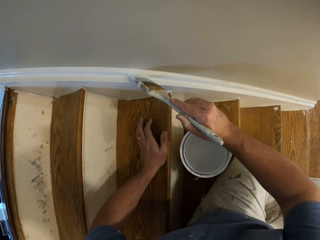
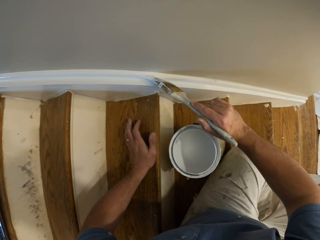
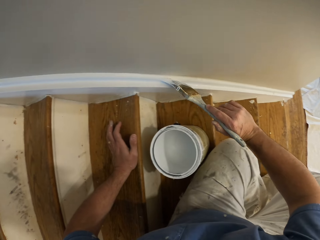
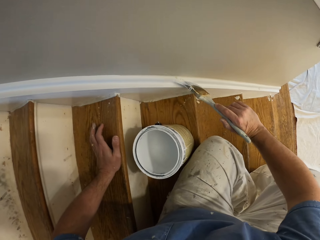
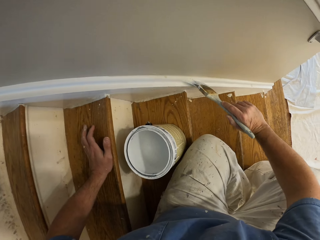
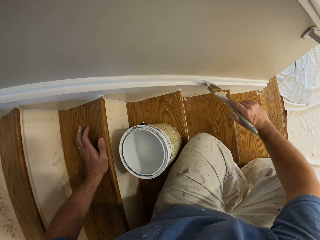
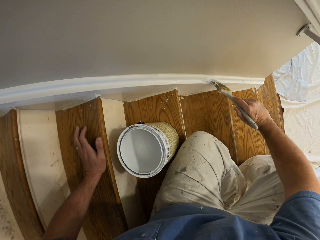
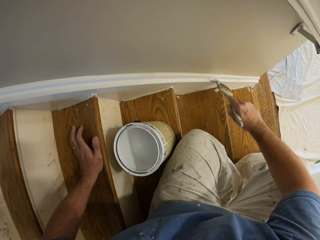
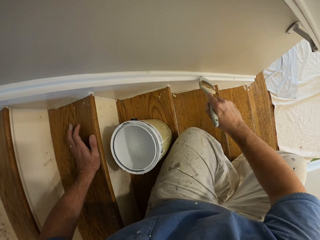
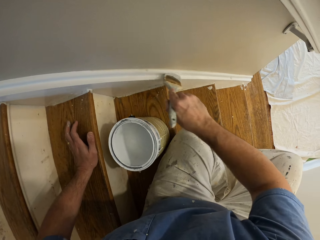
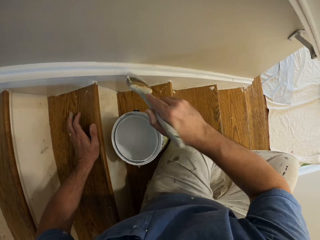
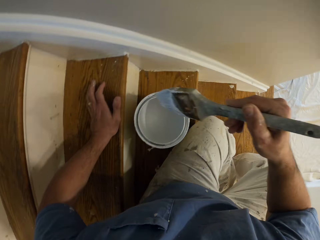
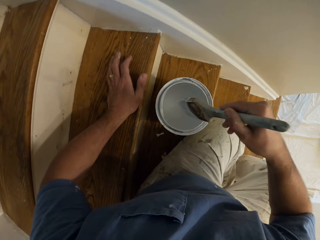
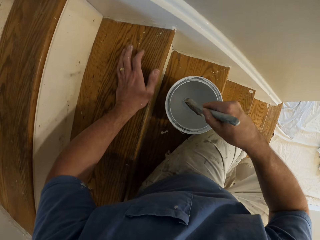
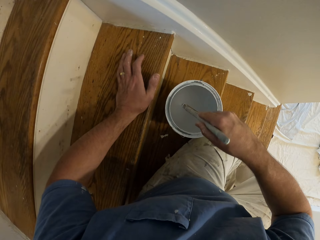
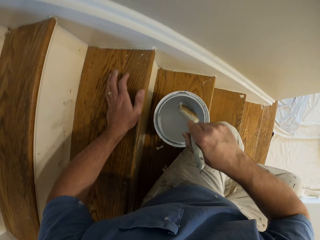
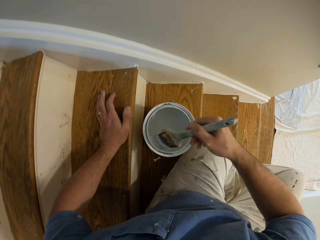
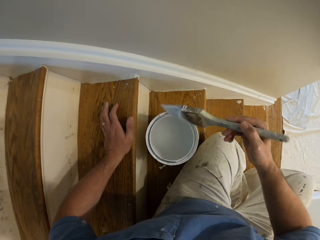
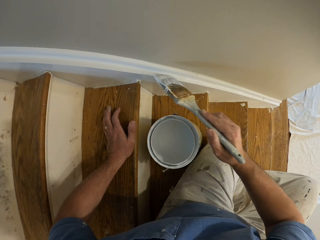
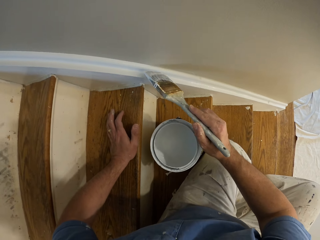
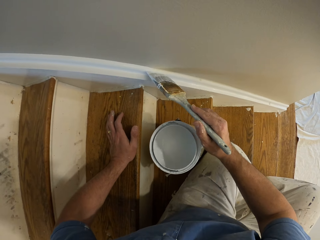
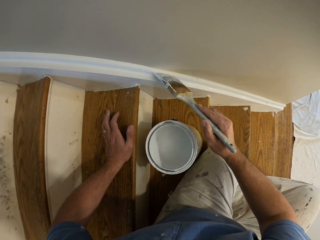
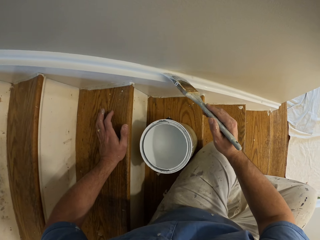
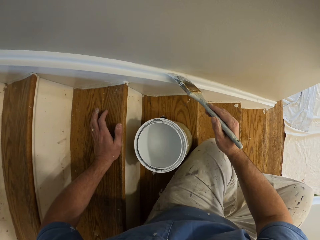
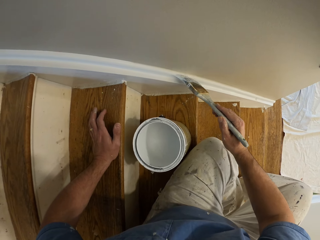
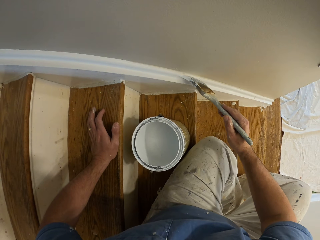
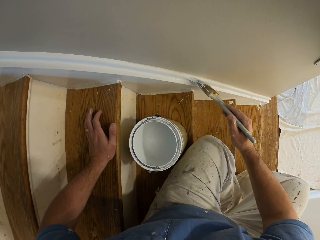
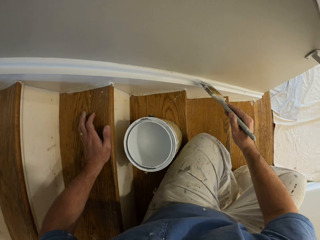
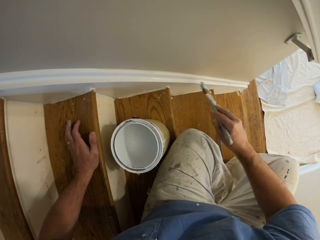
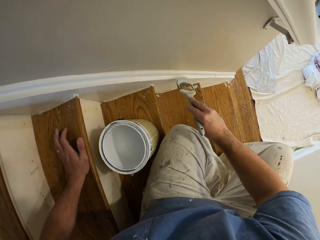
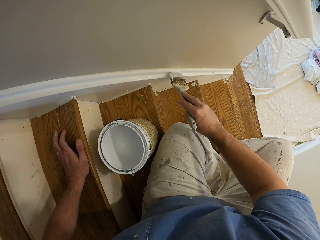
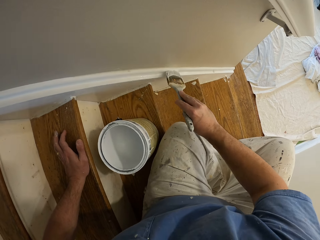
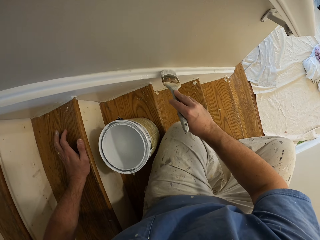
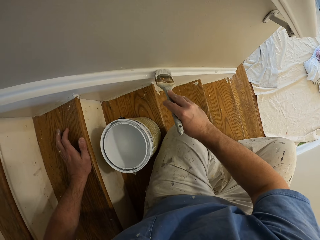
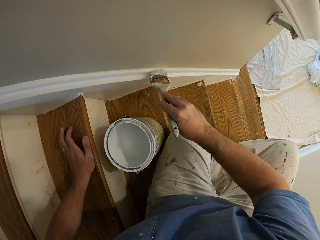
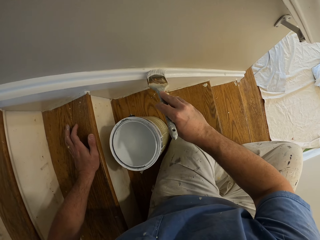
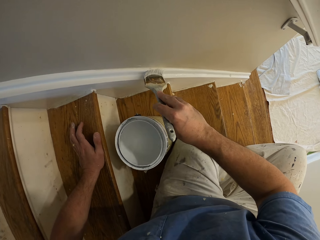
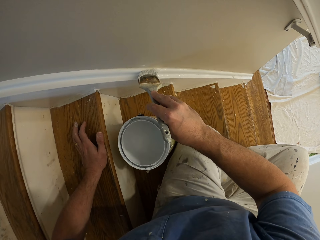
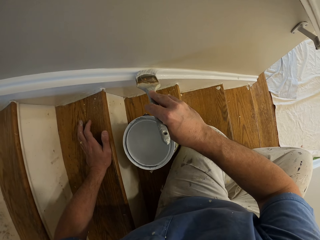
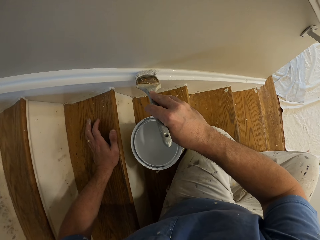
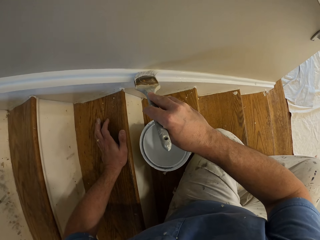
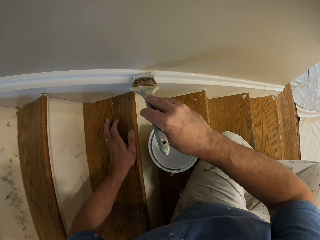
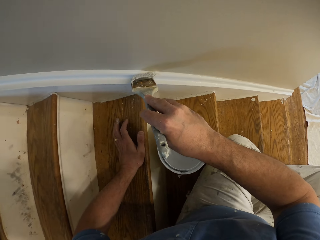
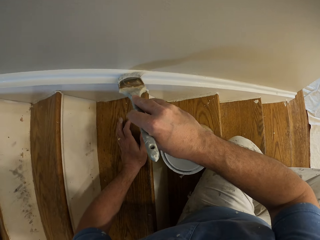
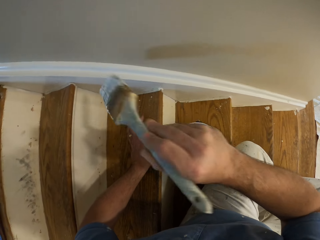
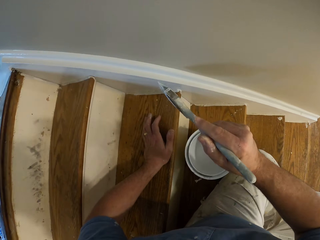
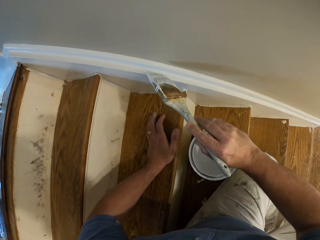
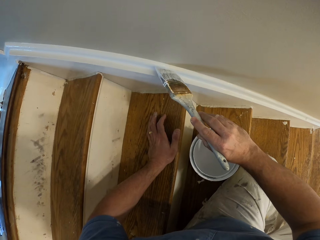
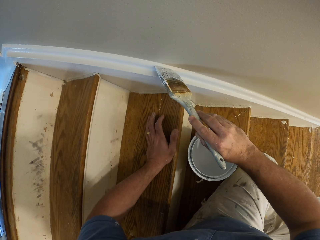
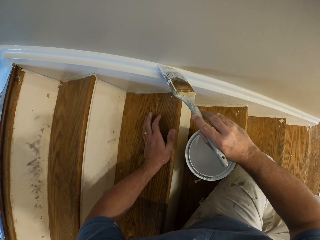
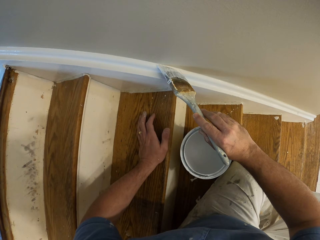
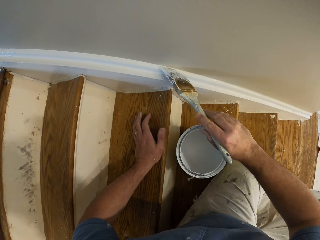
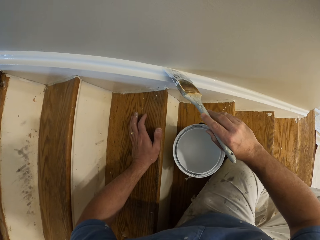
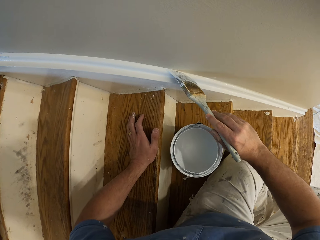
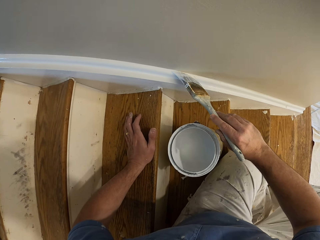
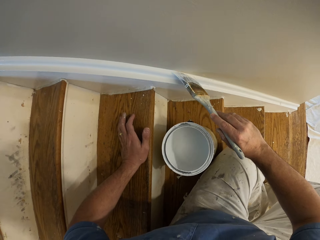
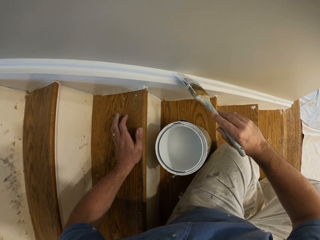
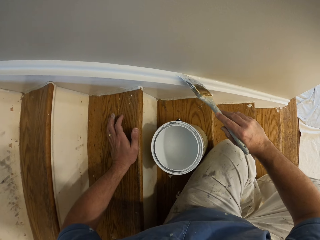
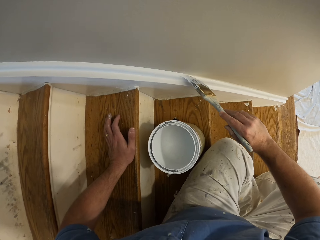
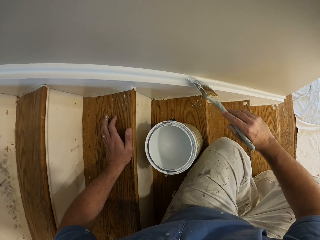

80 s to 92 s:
The camera wearer scoops paint from the aluminum paint bucket with the paintbrush. He paints the cornice.

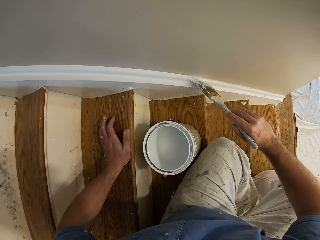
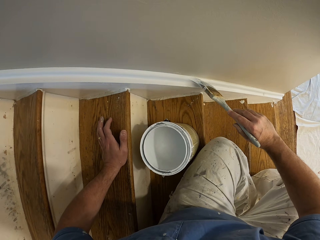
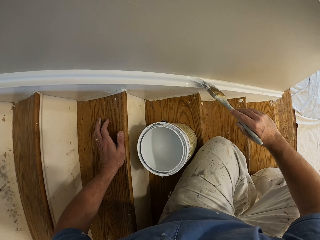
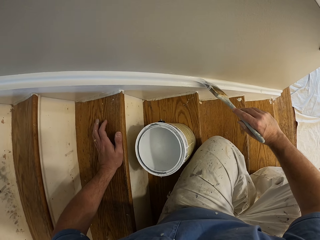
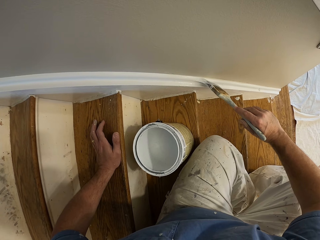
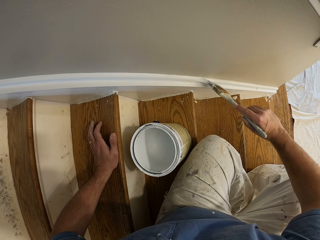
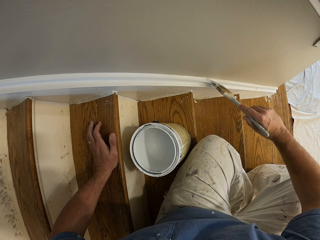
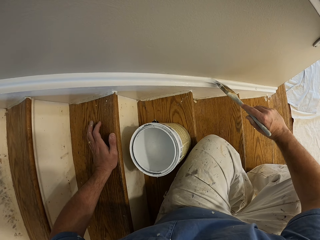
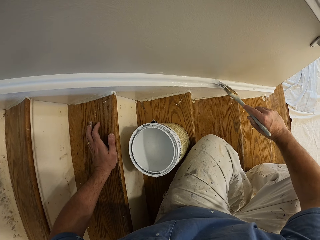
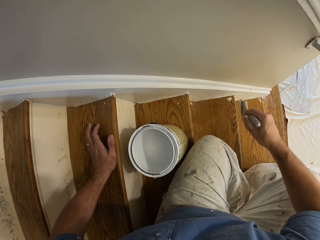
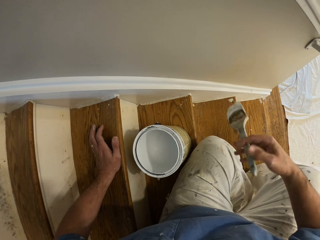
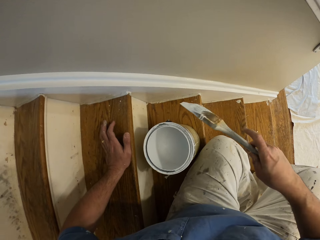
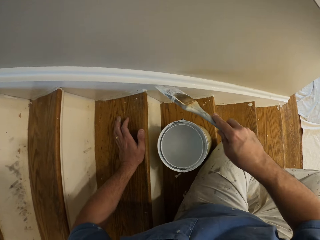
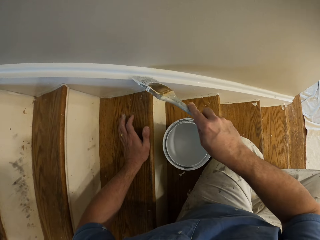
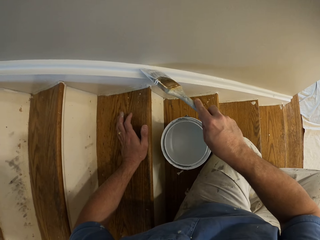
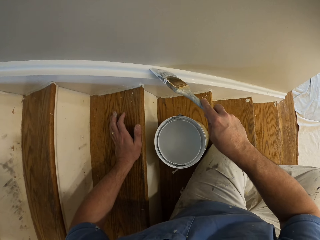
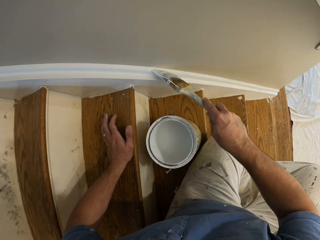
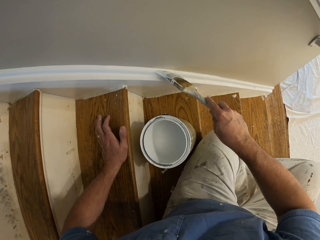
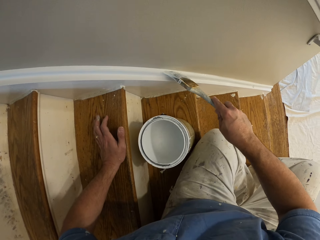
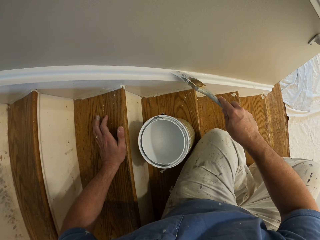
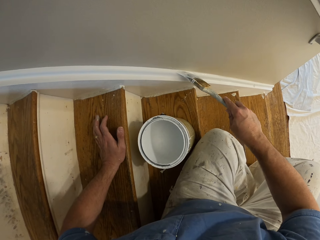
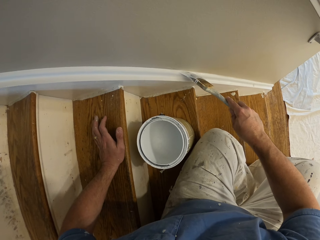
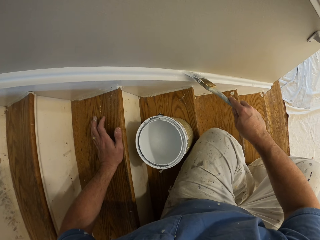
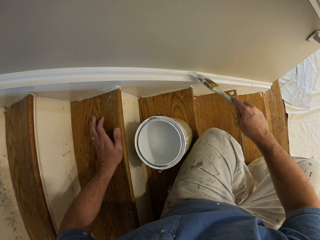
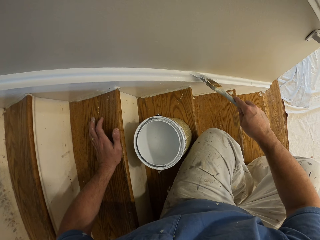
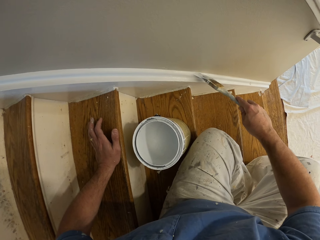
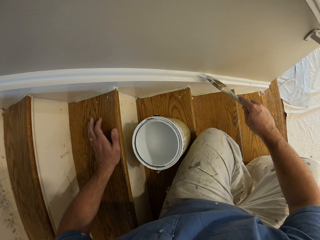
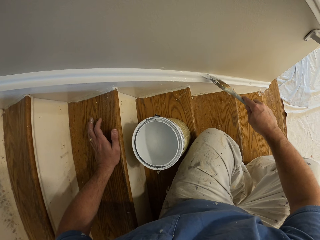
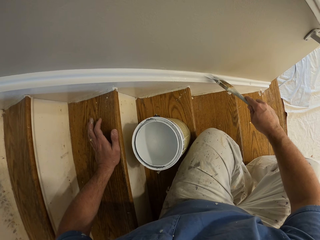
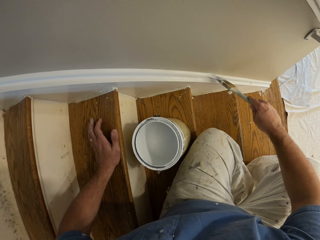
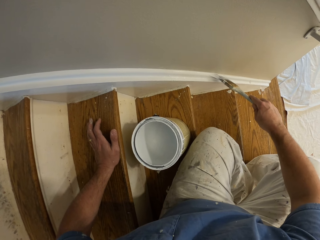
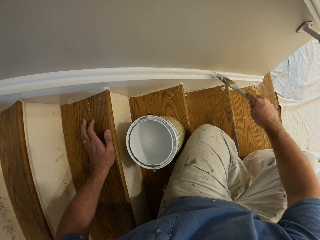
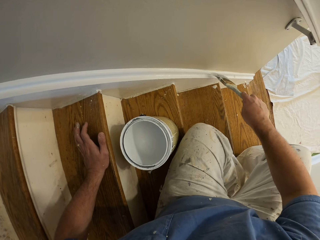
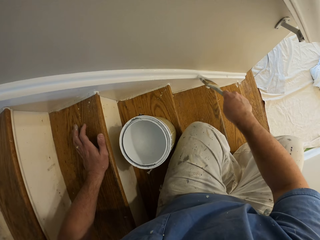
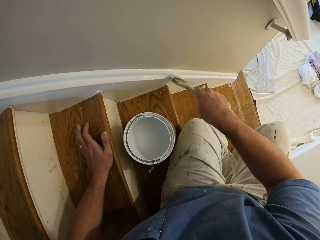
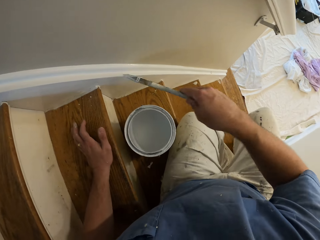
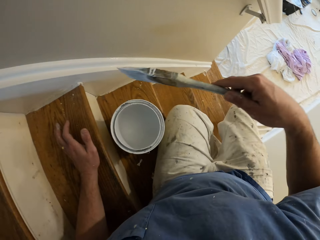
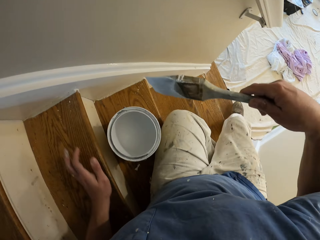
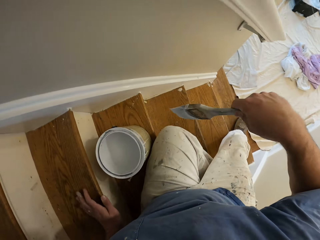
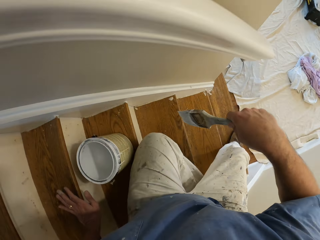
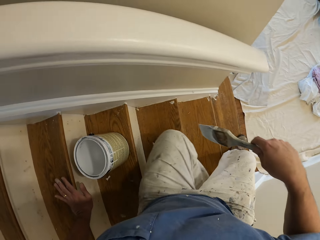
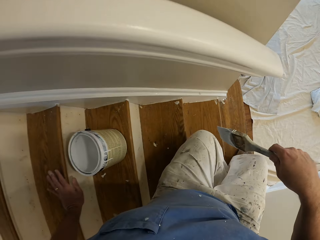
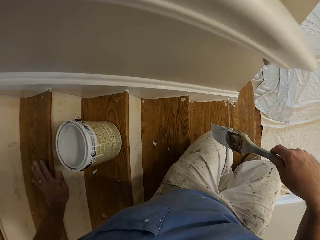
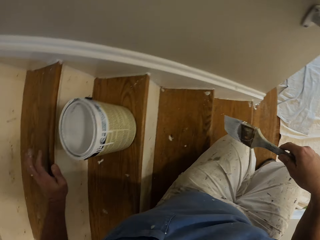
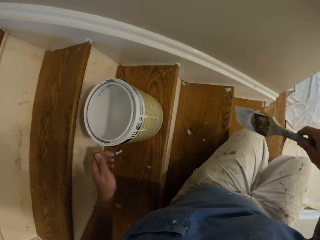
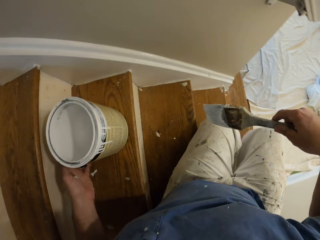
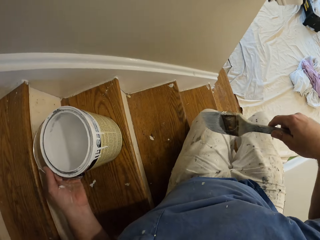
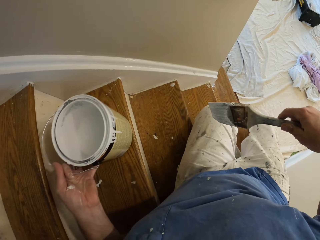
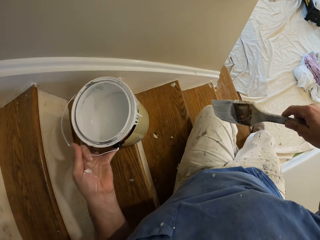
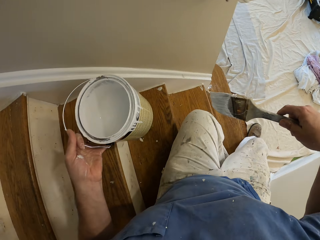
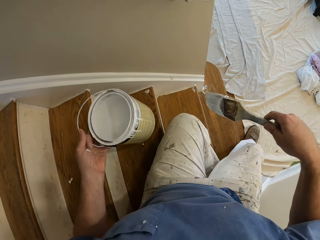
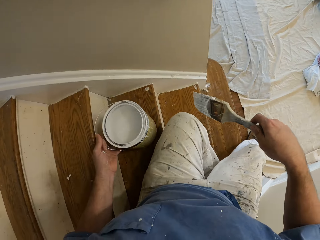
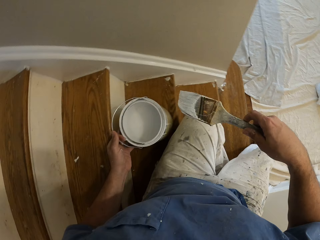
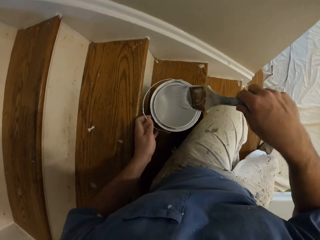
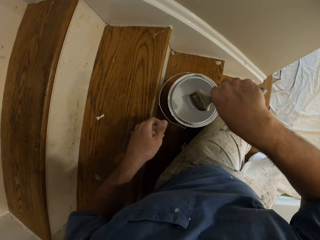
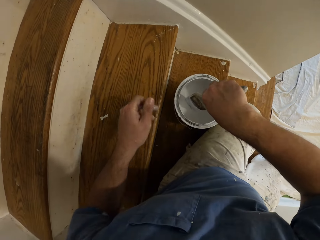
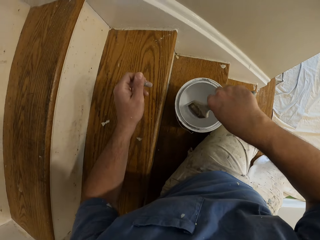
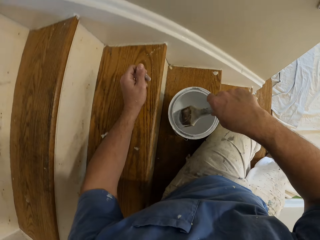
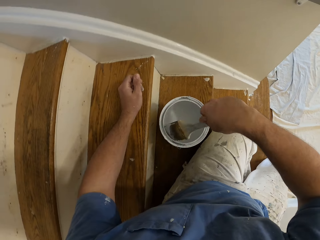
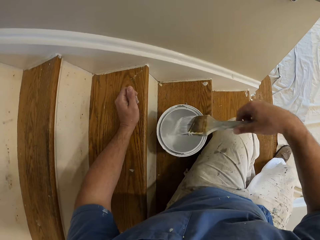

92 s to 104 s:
The camera wearer moves down on the staircase. He moves the aluminum paint bucket, or paint tin, to another step on the staircase with his left hand. He puts the tin down. He scoops paint from the aluminum paint bucket with the paintbrush.
